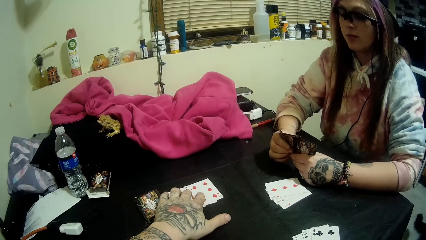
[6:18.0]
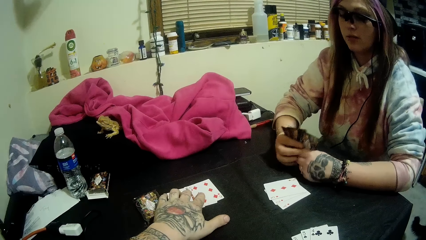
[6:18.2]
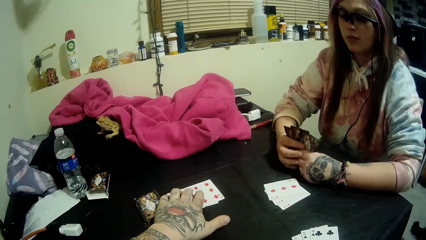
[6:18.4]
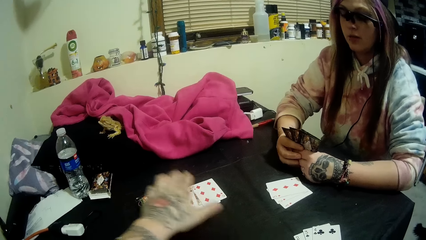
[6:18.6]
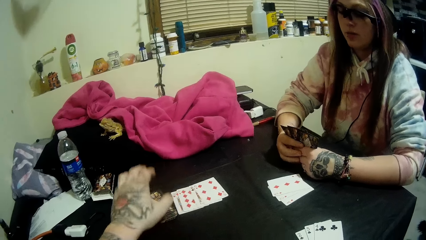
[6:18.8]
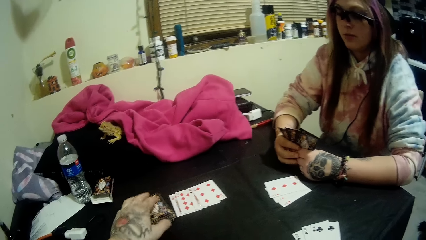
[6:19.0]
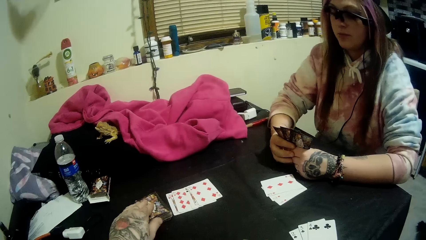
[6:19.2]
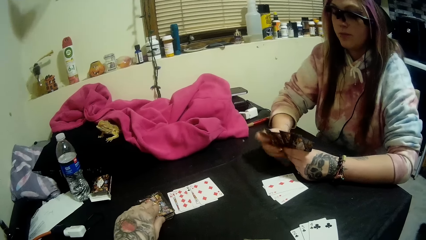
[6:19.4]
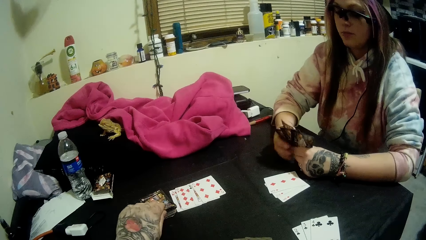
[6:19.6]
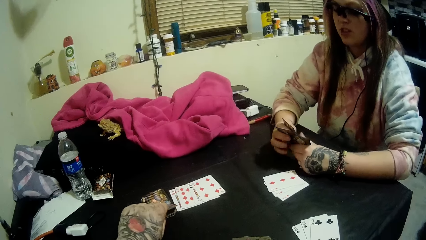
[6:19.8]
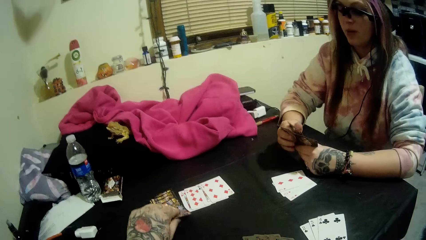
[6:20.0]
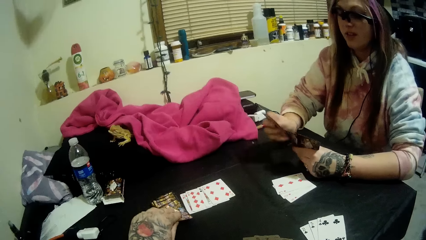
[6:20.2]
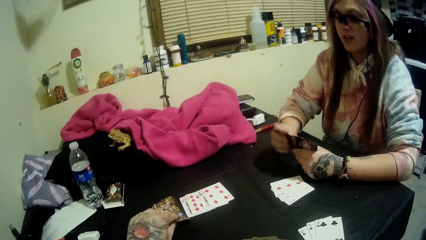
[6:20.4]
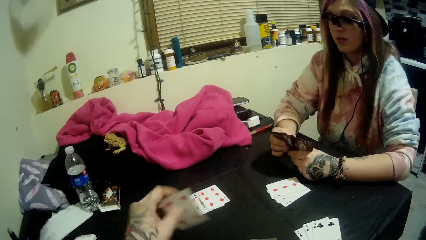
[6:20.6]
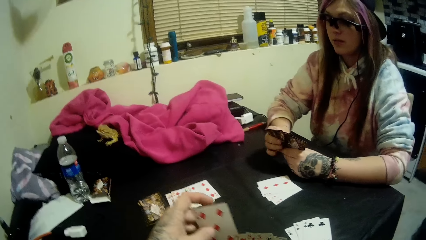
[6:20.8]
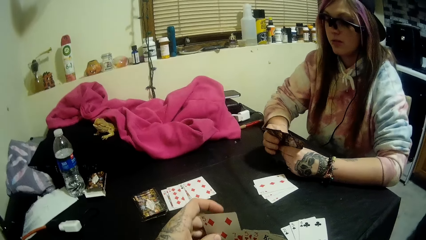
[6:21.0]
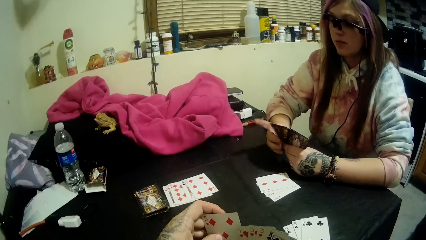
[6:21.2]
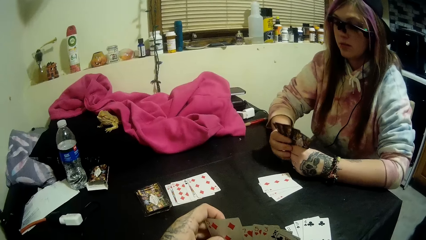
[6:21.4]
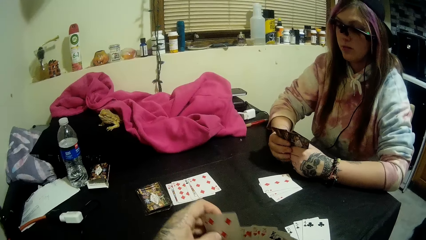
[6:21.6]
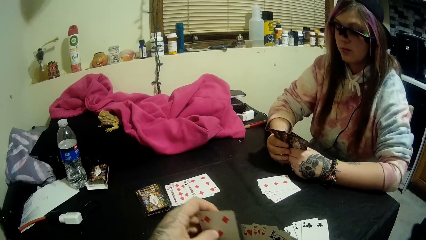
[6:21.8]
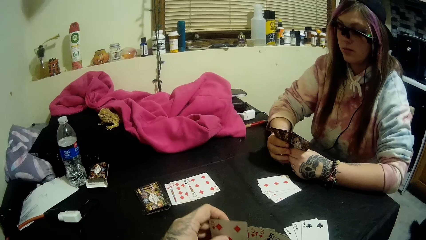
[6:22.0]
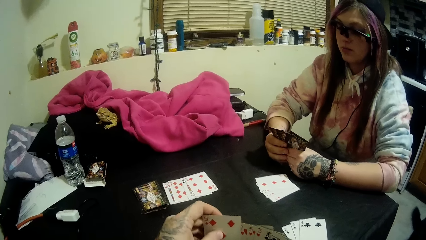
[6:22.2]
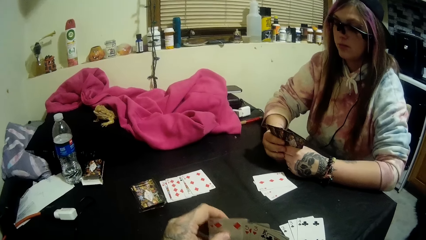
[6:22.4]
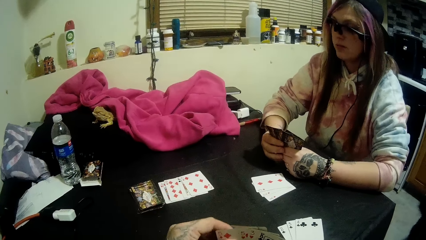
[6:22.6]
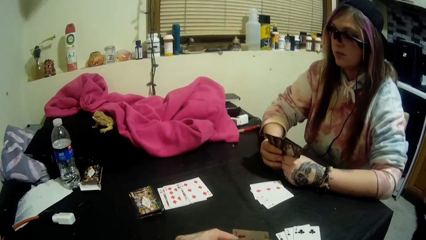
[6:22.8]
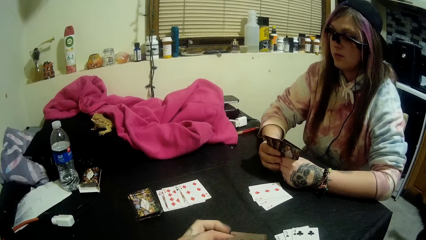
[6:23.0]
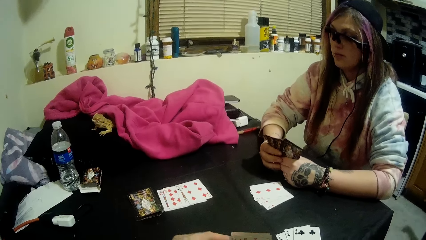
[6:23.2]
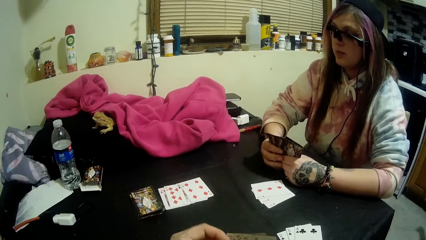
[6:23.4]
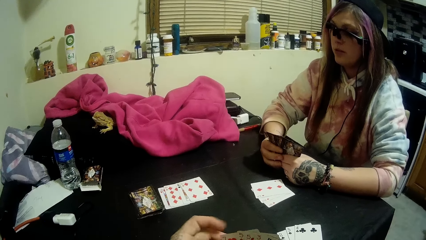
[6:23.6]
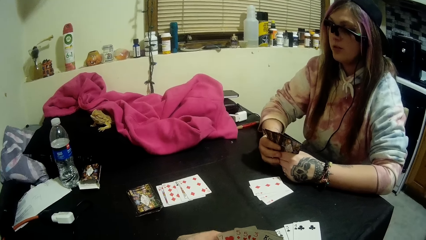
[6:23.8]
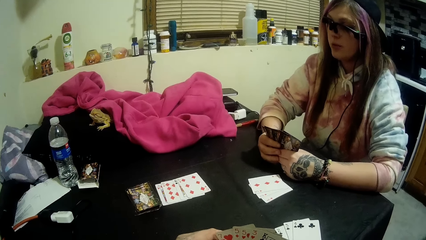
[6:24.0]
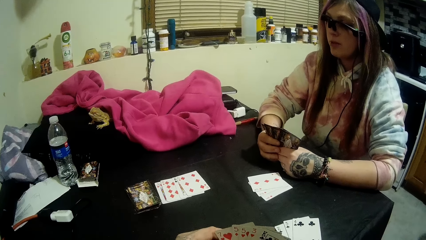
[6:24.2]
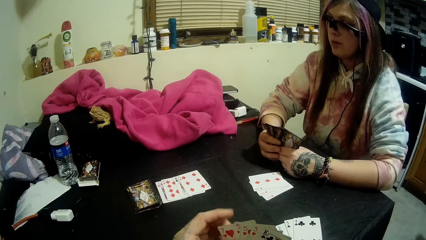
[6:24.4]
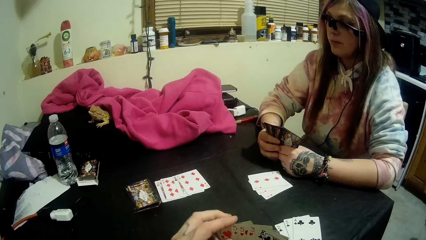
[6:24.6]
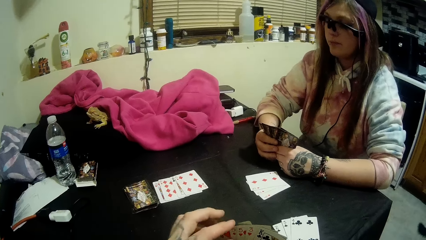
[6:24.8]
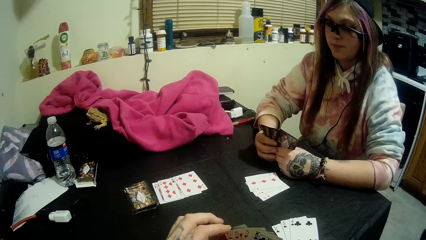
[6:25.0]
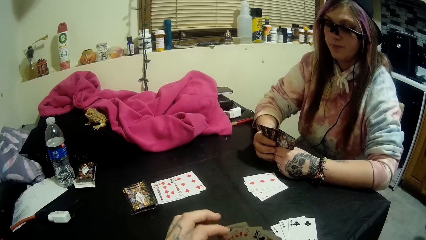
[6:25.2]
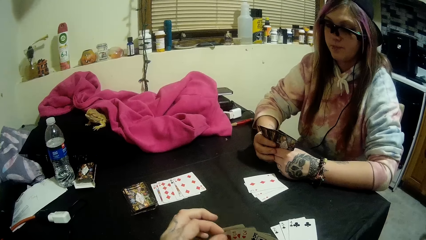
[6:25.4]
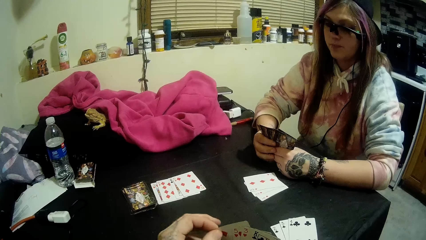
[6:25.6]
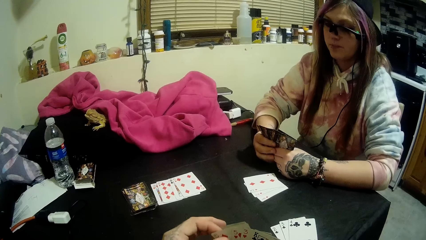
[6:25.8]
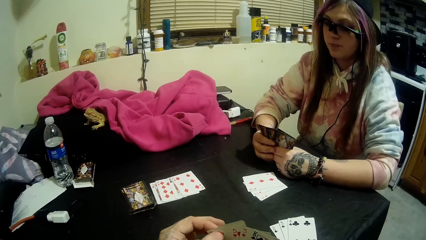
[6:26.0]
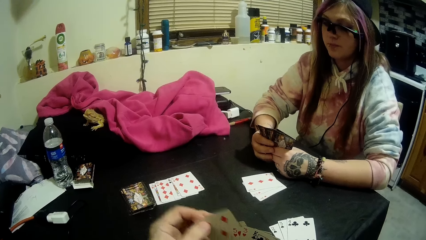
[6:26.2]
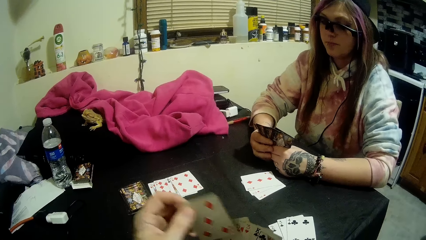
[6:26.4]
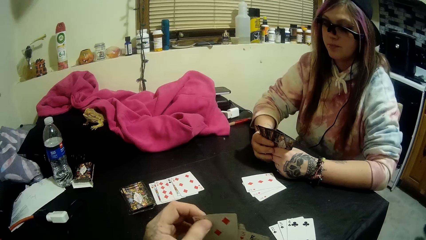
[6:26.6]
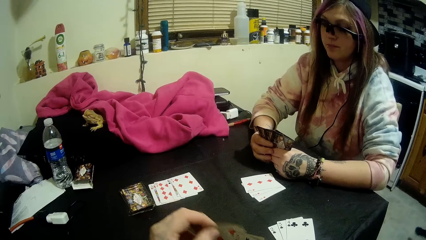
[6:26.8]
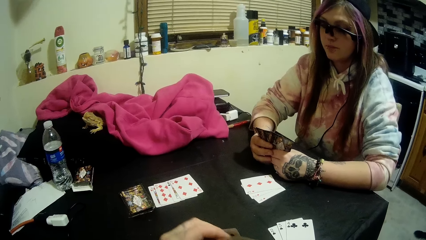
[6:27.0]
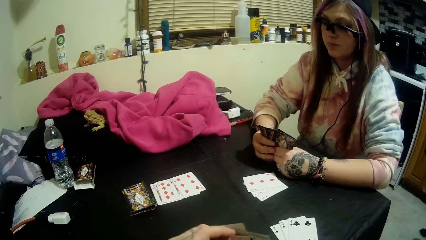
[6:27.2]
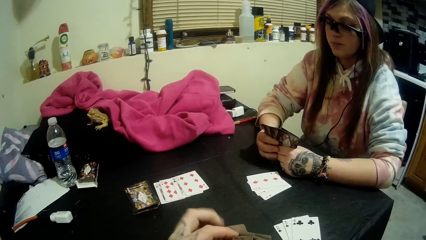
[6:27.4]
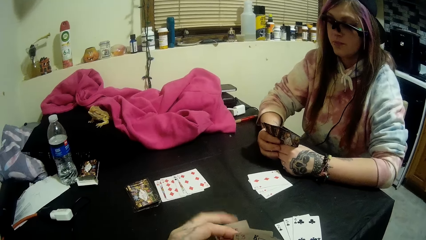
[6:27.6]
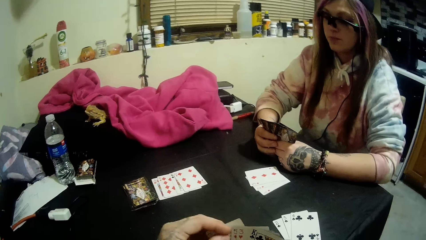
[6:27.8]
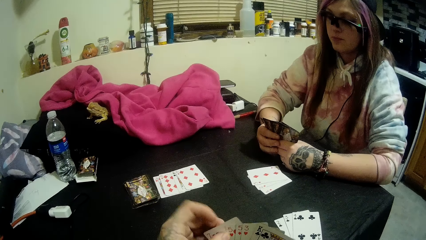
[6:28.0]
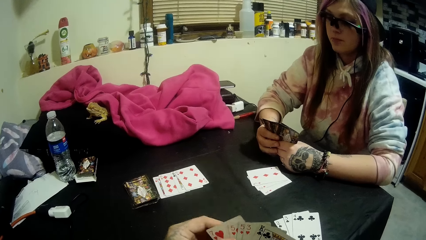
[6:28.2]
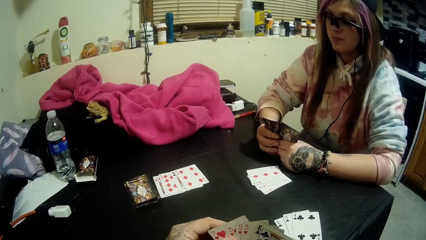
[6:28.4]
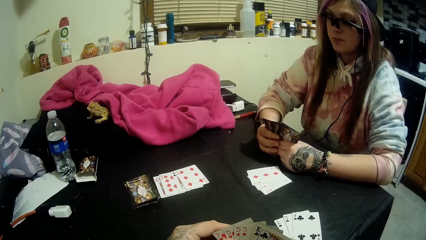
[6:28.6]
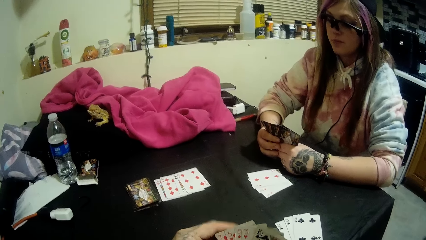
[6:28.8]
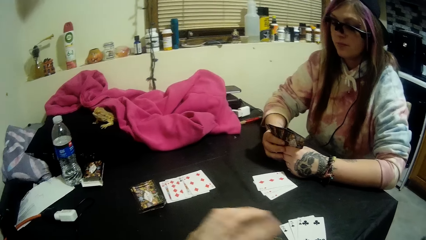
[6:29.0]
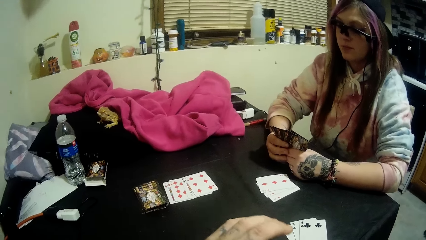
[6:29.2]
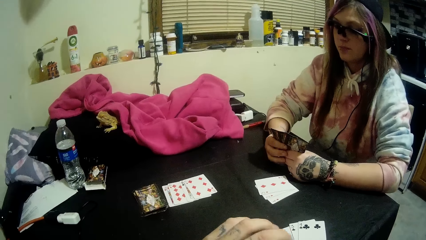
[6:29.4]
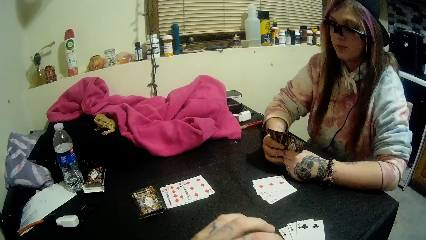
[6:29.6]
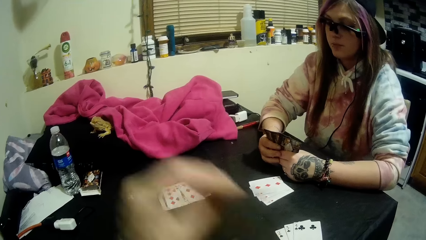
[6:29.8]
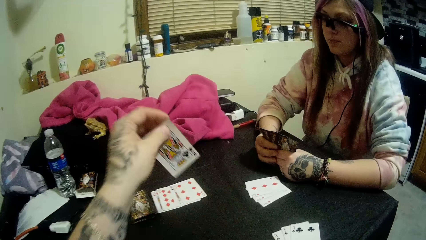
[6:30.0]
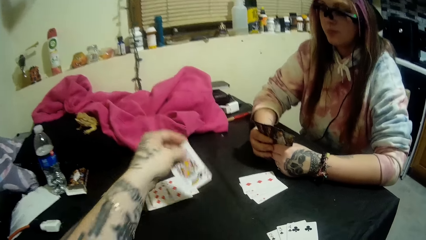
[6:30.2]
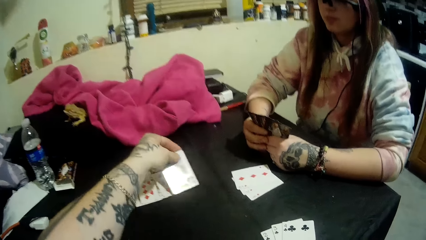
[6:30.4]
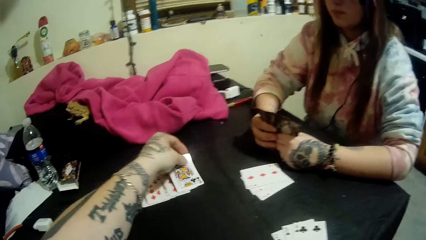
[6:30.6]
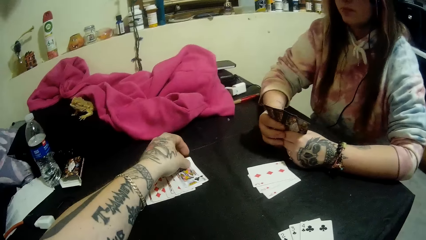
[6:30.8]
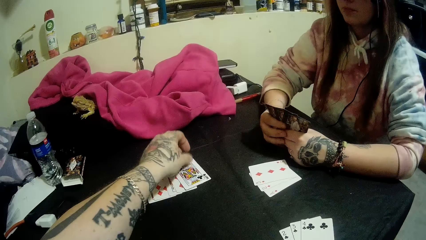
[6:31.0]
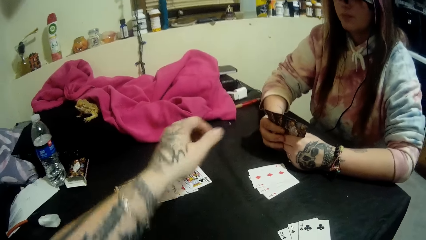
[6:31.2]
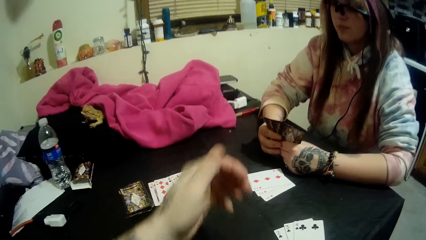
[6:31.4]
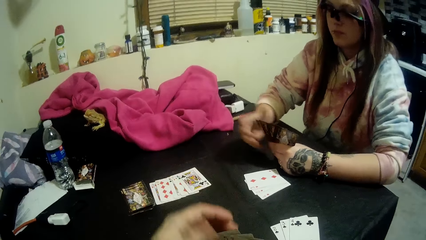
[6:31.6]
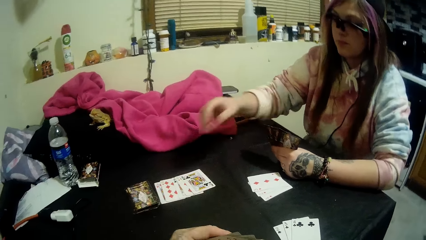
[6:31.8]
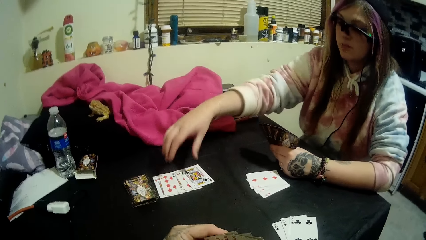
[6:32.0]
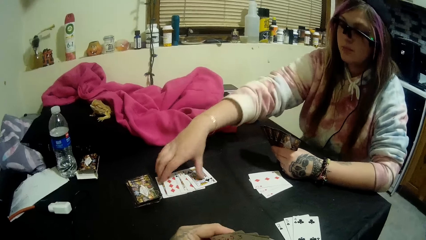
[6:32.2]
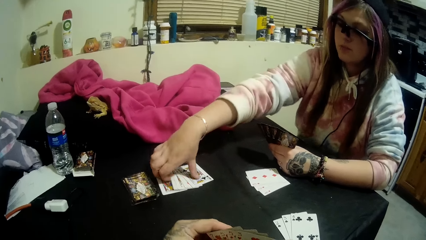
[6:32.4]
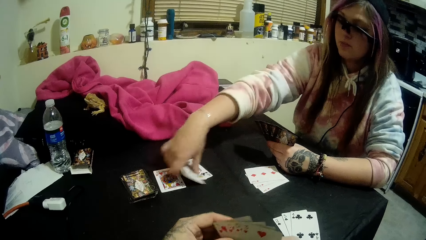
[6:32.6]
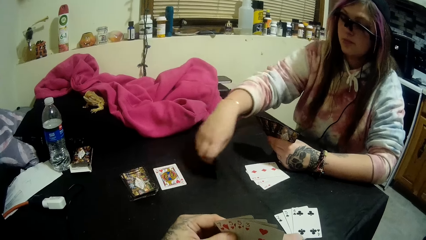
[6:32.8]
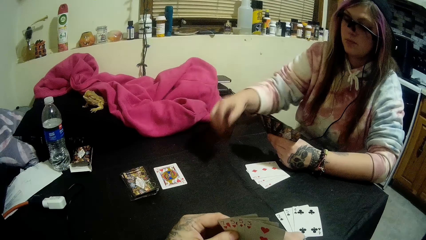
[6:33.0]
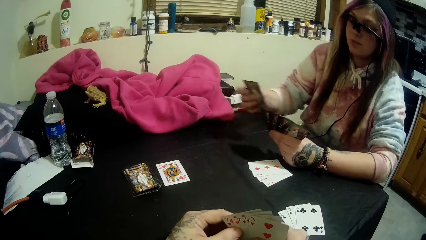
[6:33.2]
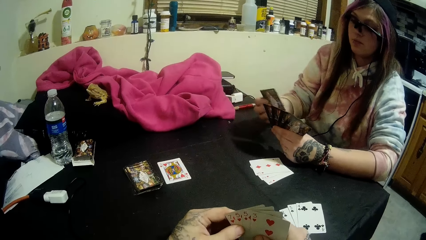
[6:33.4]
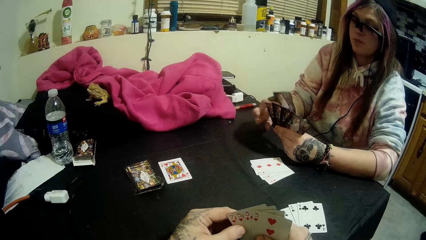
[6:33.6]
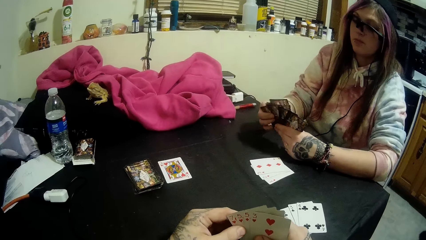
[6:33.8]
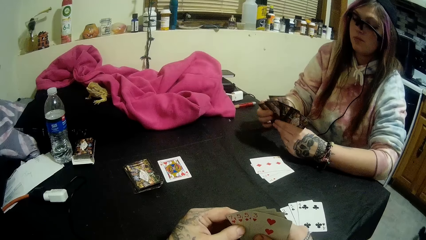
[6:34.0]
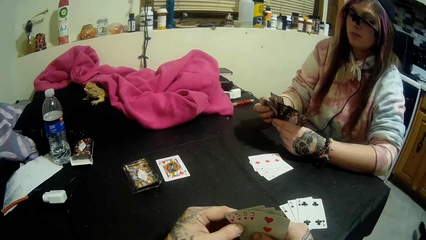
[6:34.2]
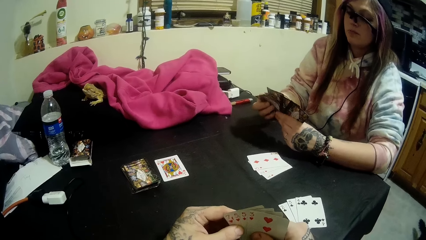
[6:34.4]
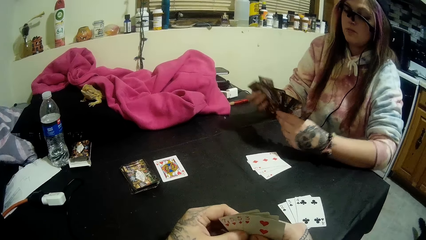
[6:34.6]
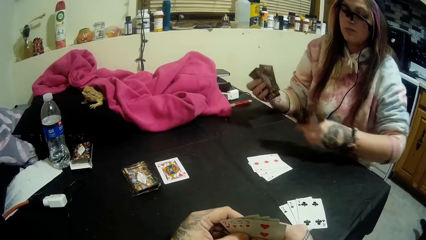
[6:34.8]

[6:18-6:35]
The camera wearer moves a card. He picks a card from the stack of cards with his left hand. He scans through the cards in his hands. He drops a card in his hands on the cards beside the stack of cards. A woman picks some cards from the cards beside the stack of cards with her right hand.
